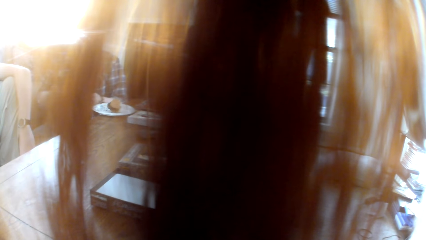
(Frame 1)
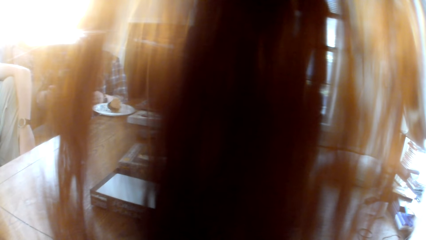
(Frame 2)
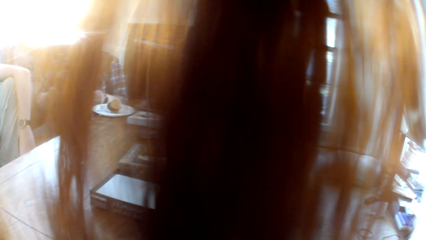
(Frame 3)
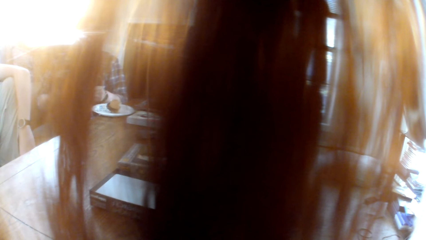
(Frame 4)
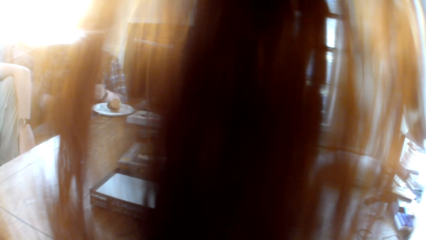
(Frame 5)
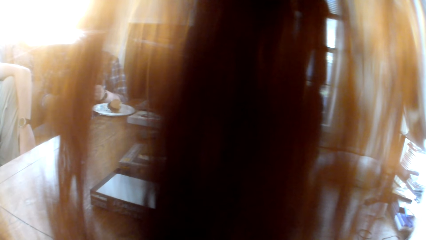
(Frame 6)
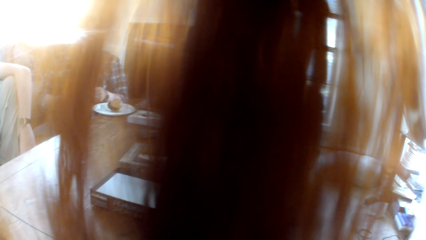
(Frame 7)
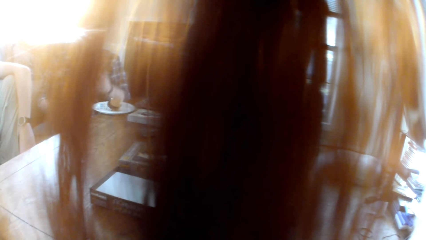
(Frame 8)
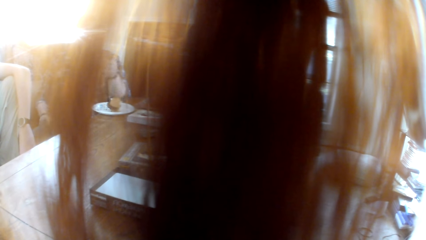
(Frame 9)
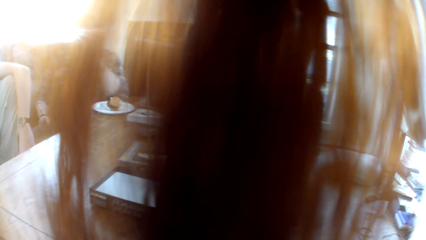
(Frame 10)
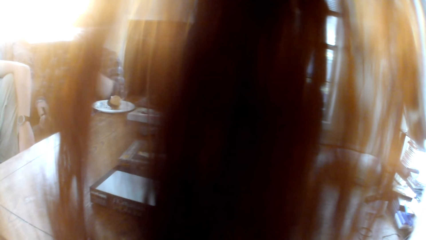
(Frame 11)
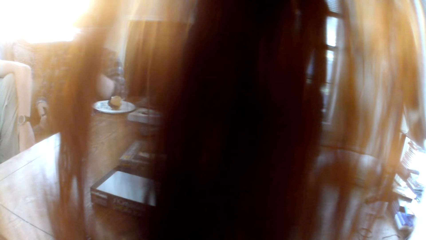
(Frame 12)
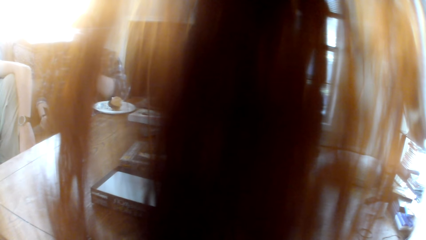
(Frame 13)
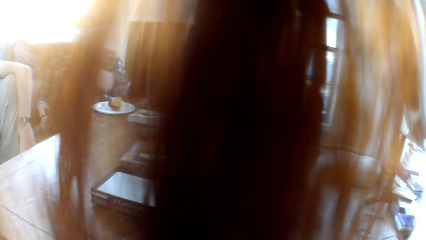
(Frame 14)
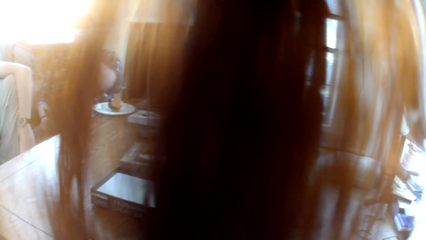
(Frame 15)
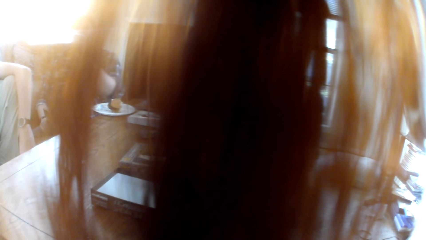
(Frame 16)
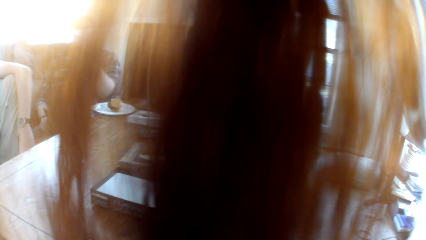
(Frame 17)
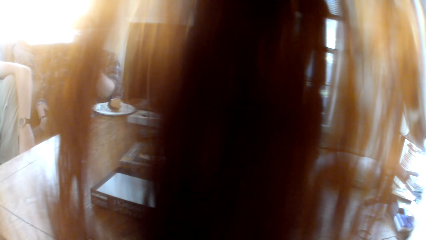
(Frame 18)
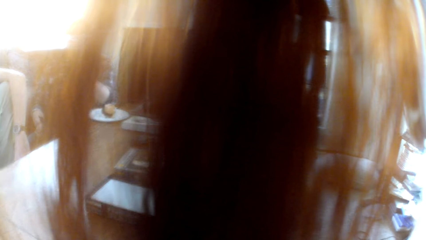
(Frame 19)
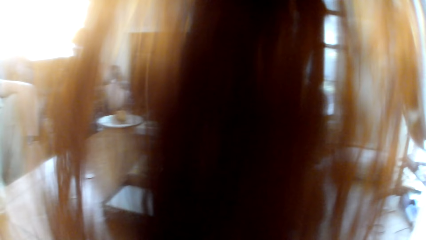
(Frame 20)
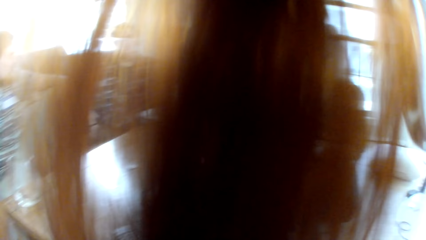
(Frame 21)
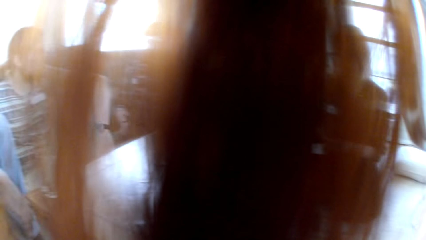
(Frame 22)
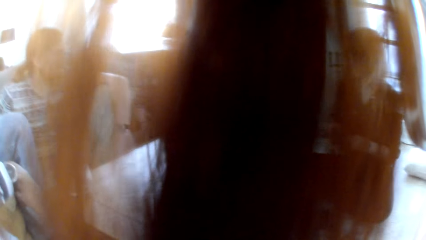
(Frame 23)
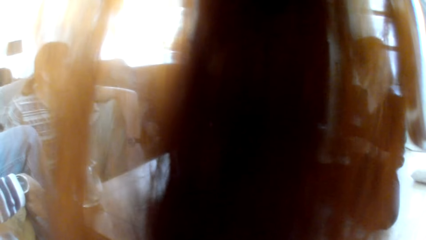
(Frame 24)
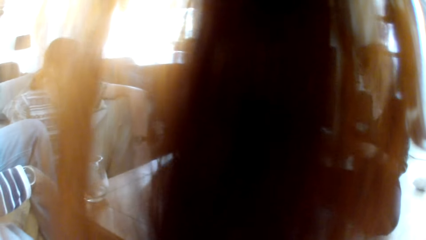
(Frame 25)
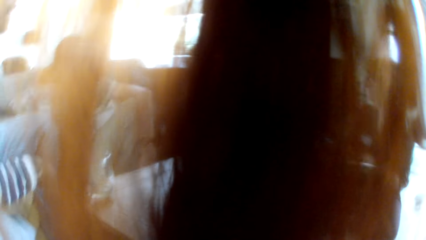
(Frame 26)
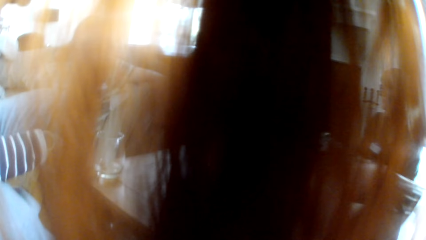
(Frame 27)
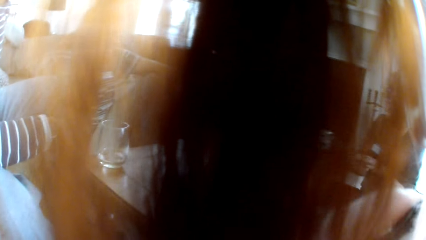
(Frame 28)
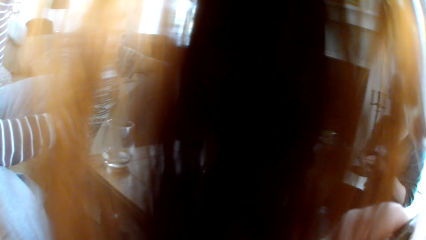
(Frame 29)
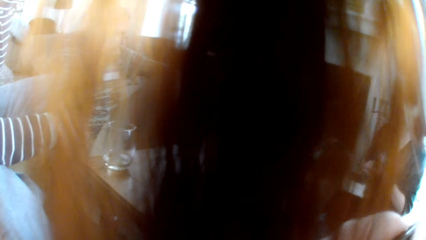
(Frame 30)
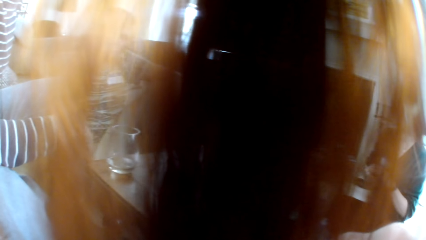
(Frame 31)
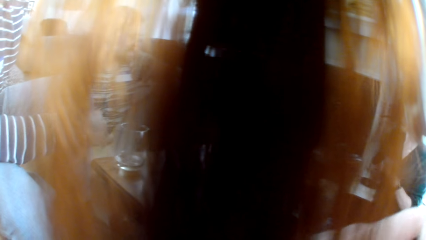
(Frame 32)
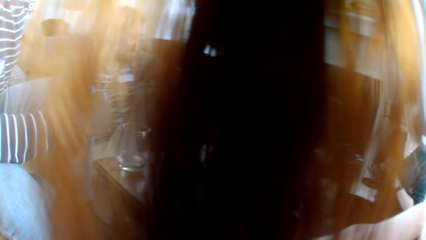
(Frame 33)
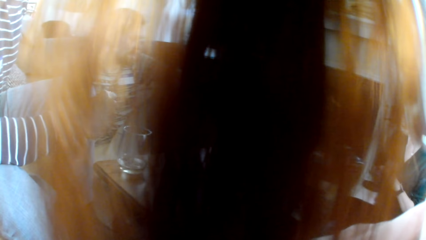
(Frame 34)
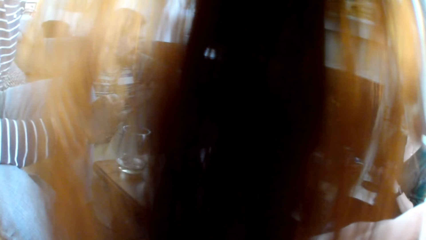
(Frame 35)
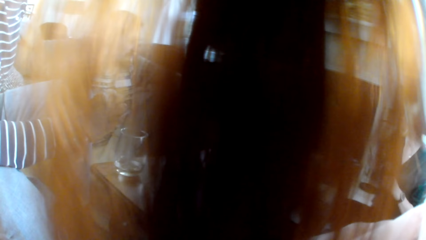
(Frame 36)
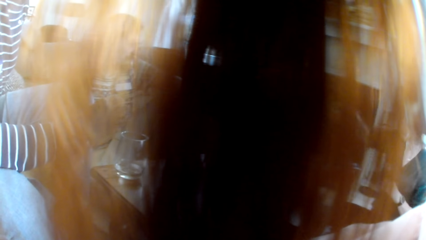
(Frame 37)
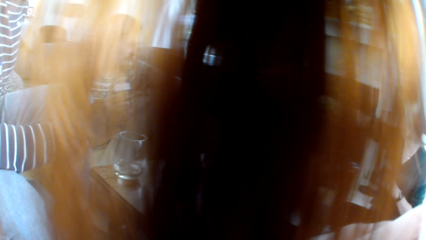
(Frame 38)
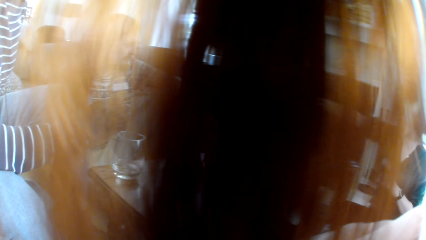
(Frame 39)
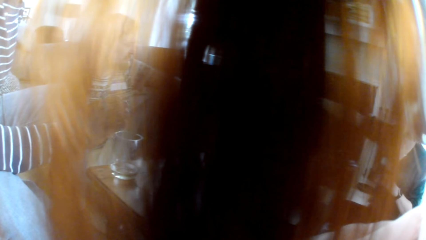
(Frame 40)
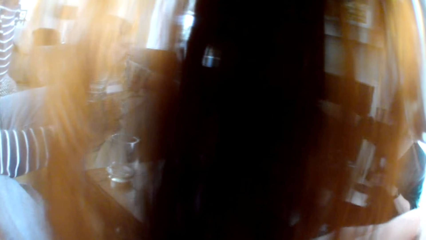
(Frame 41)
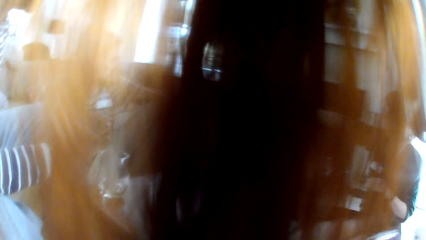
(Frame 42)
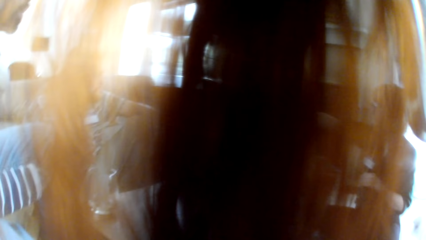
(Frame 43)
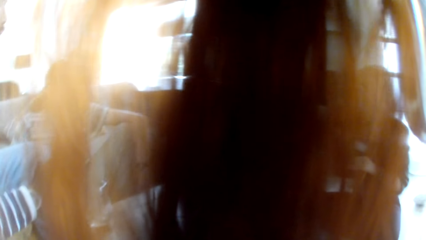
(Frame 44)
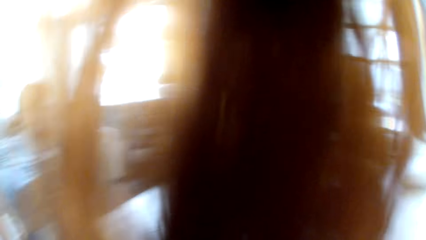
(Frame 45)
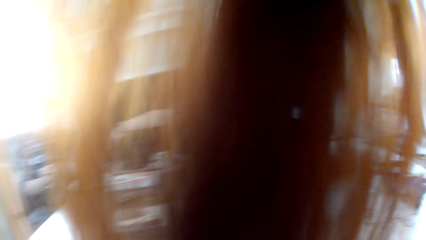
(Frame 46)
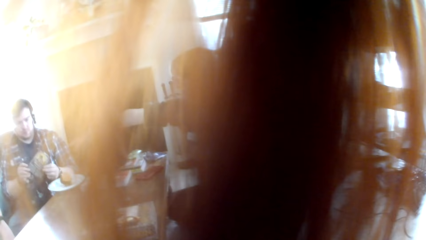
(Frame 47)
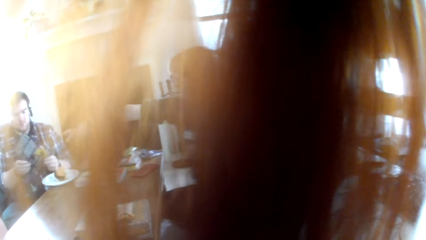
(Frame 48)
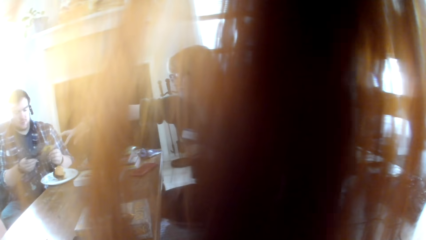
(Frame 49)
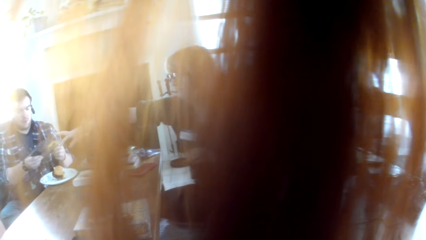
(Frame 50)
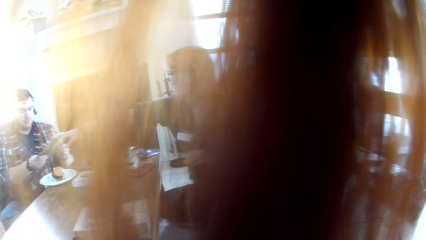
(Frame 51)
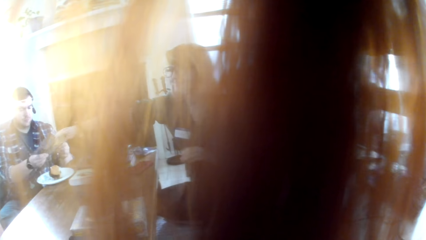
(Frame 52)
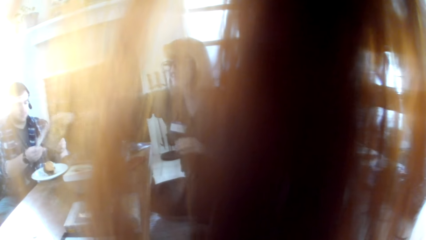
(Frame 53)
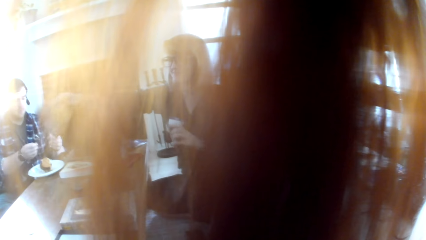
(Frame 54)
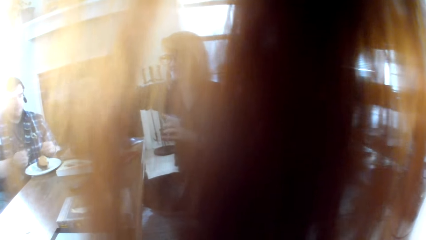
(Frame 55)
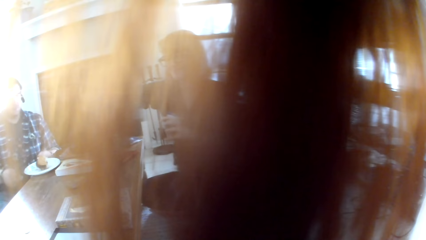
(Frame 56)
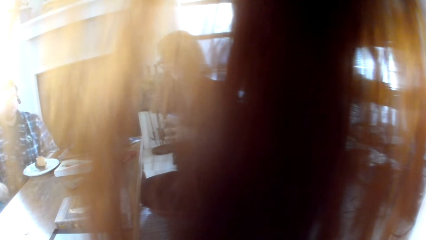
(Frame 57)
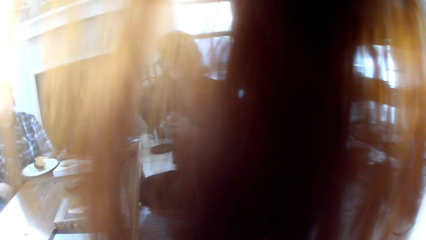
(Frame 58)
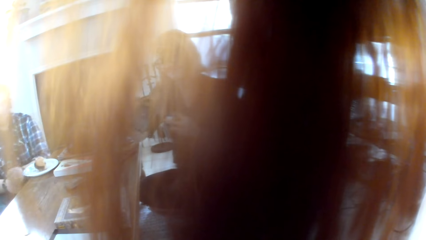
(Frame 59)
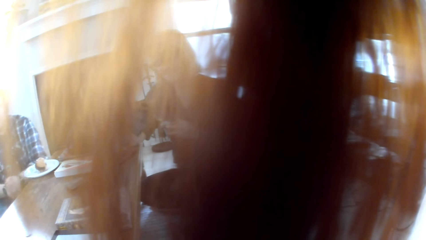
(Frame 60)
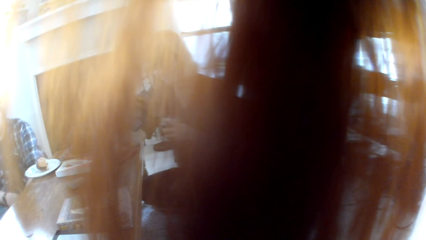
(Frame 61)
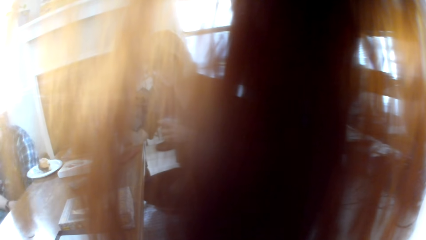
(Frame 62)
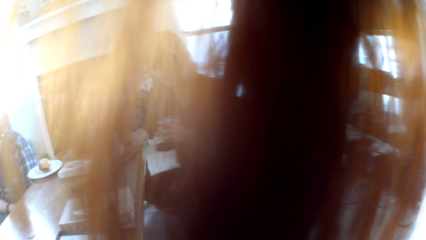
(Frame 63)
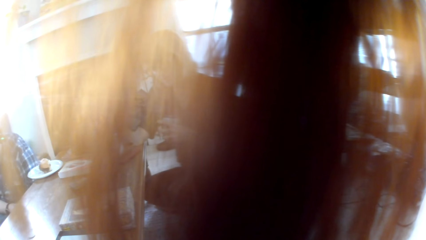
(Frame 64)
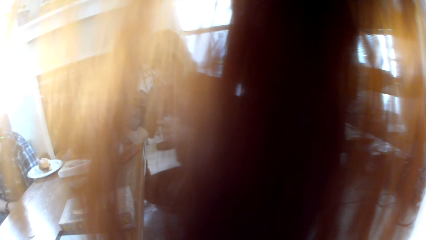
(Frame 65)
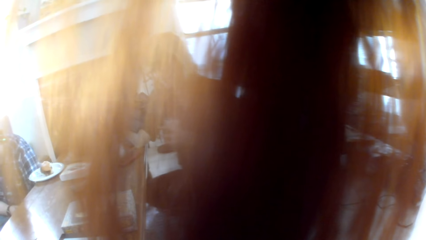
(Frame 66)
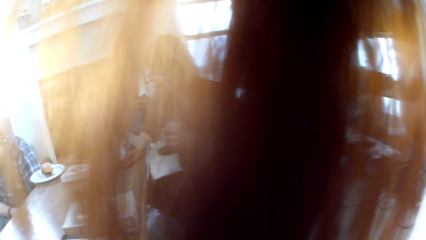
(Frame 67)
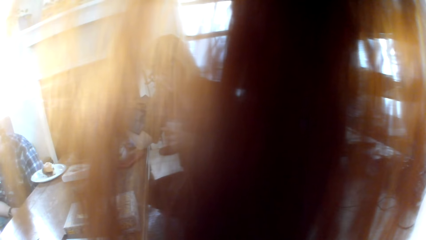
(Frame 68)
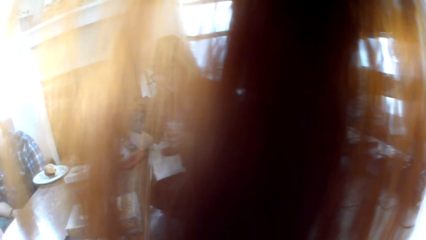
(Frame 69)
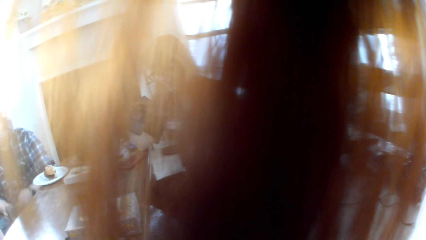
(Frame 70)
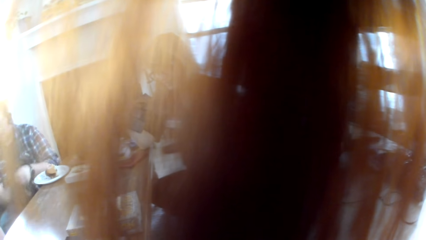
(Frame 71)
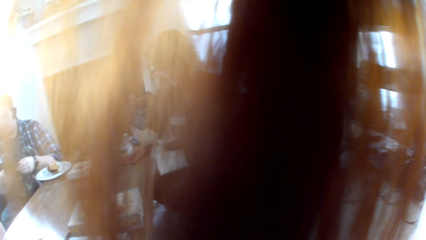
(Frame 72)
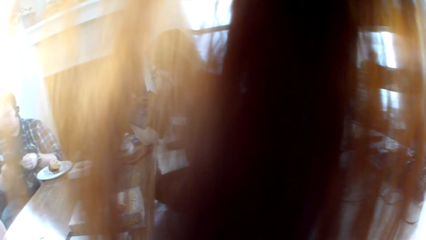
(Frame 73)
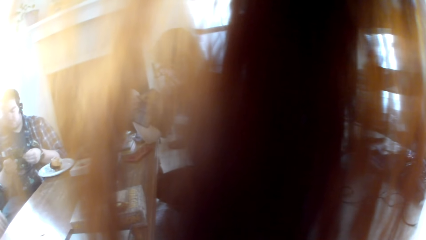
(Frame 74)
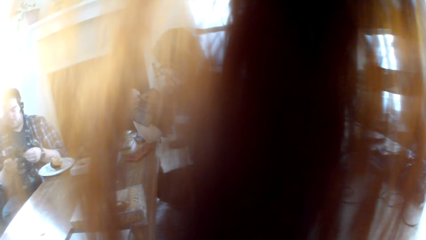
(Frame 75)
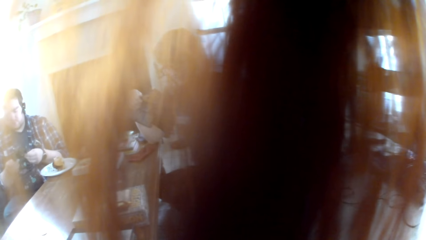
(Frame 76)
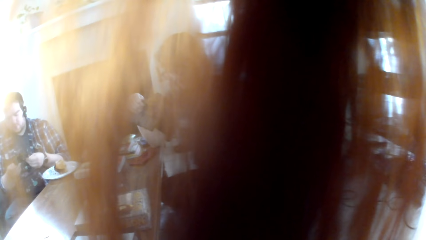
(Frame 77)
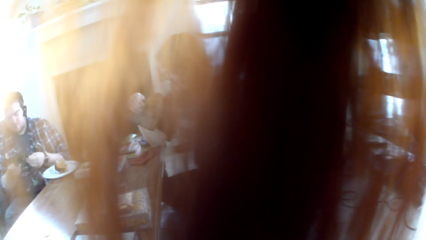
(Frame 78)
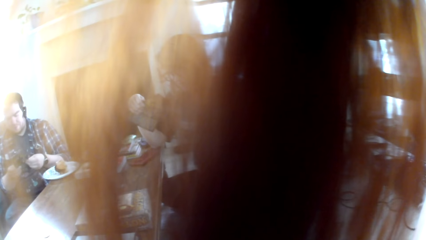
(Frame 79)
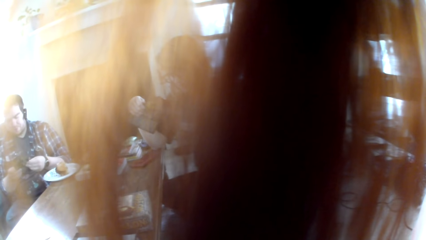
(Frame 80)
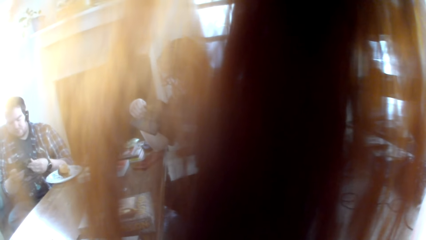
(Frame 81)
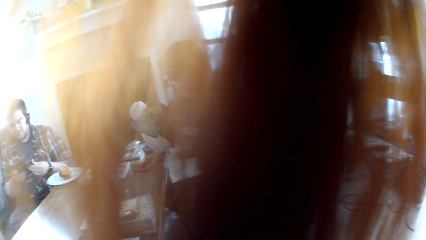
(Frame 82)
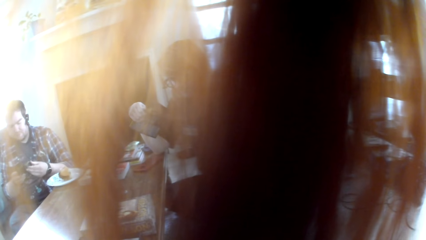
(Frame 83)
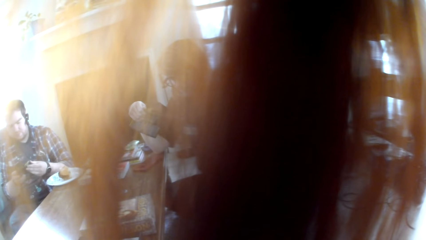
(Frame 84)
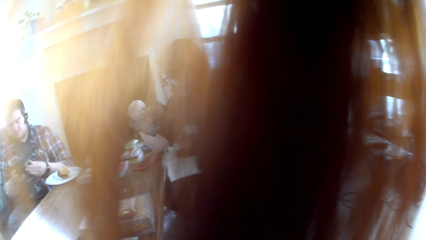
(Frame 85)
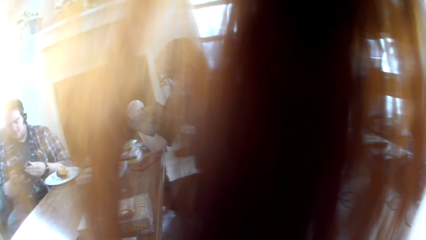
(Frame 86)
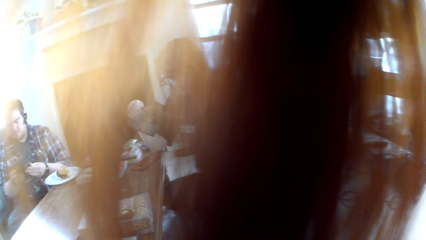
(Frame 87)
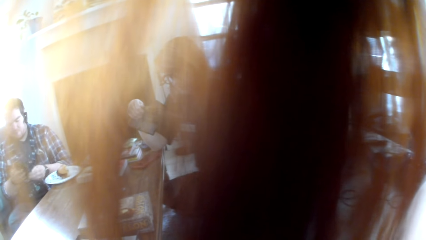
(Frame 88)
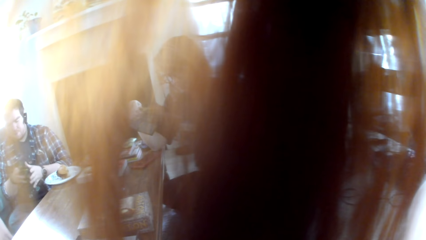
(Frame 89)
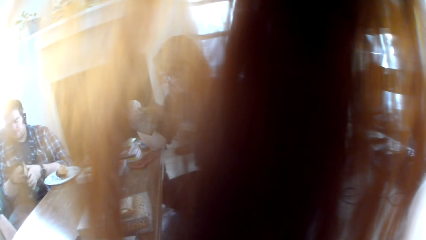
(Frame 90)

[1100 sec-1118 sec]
A man checks the paper and demonstrates with the hand. The camera wearer looks around. A woman picks up a card. The man gives the paper to the woman. The woman checks the paper. The man picks up a card.
